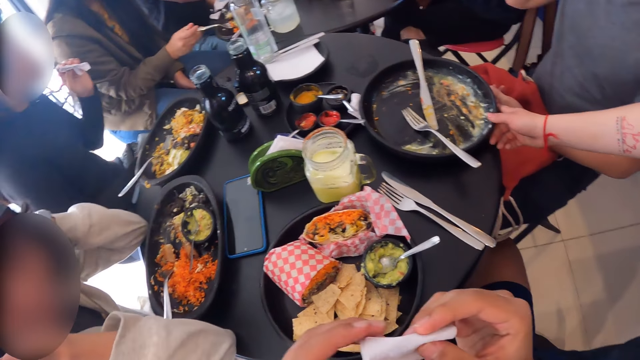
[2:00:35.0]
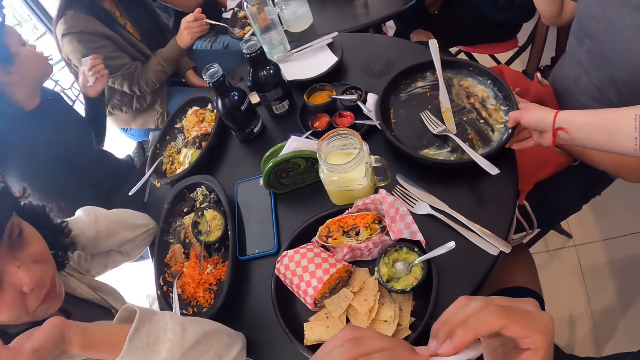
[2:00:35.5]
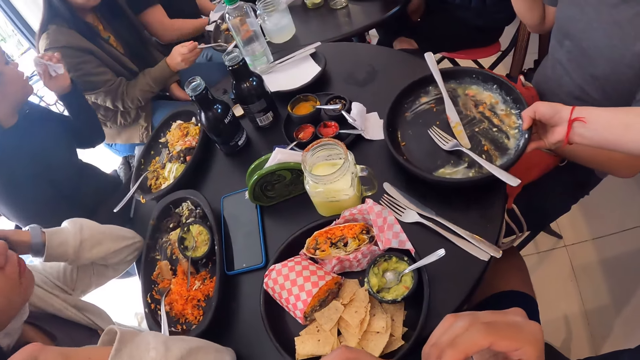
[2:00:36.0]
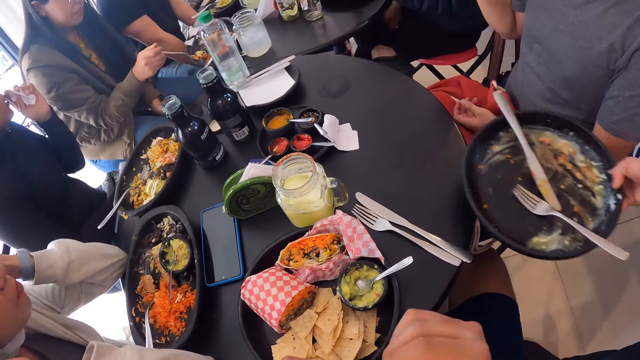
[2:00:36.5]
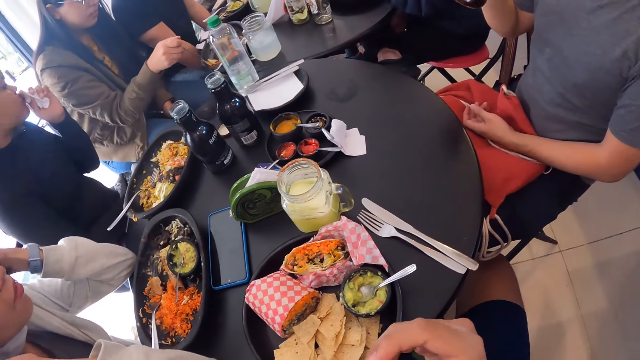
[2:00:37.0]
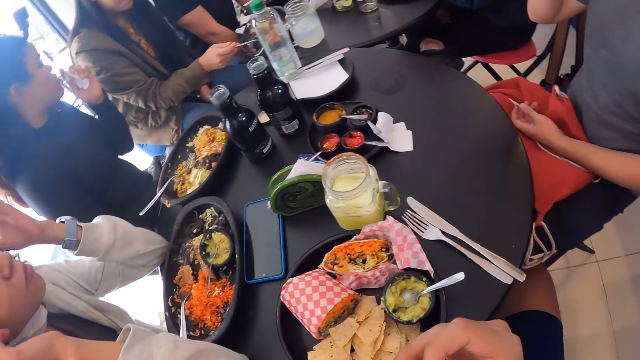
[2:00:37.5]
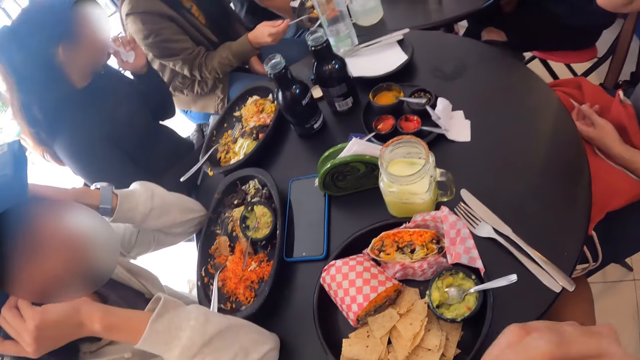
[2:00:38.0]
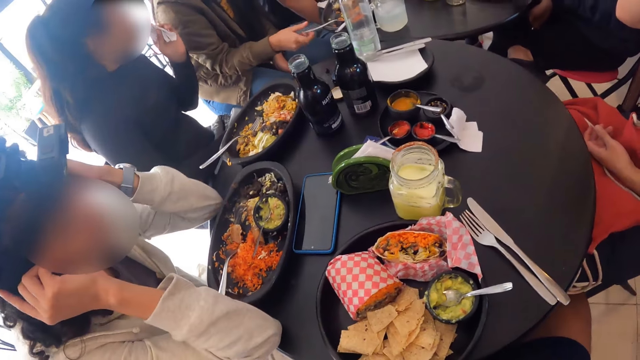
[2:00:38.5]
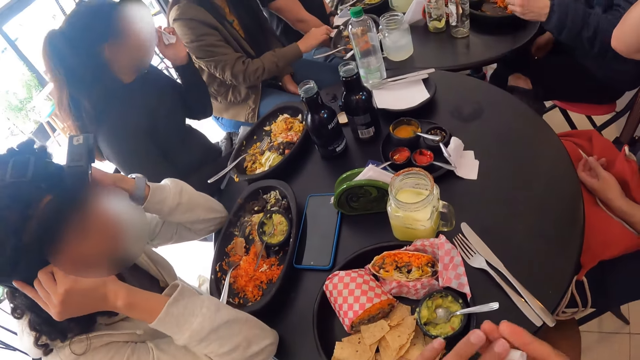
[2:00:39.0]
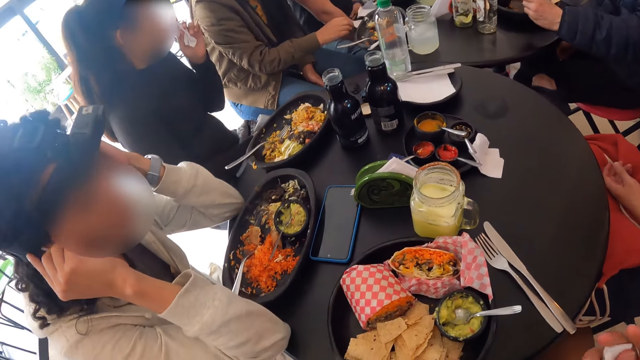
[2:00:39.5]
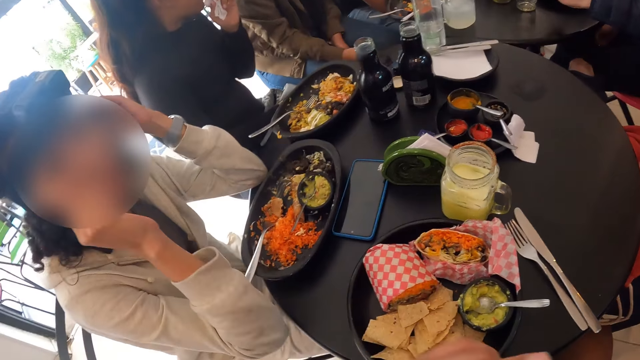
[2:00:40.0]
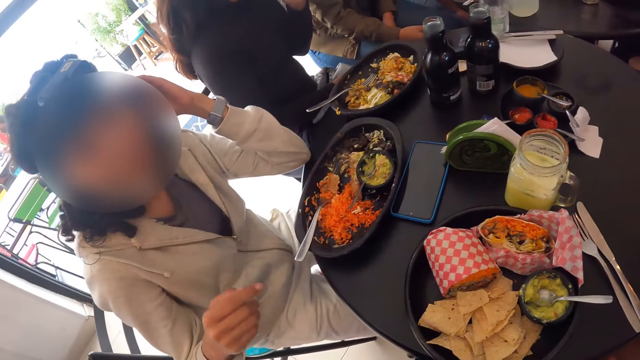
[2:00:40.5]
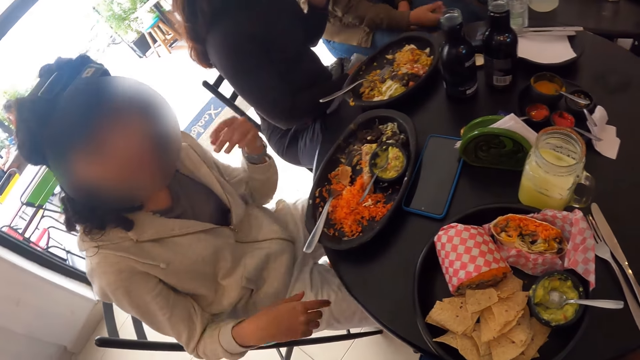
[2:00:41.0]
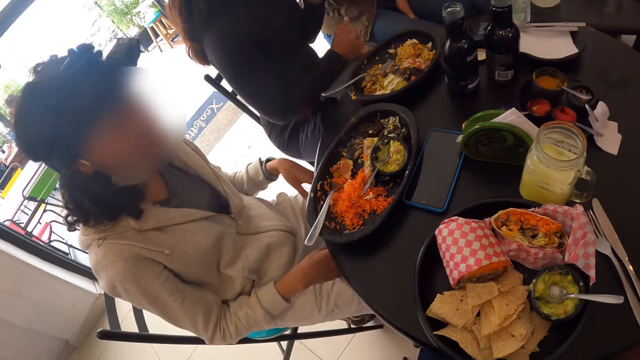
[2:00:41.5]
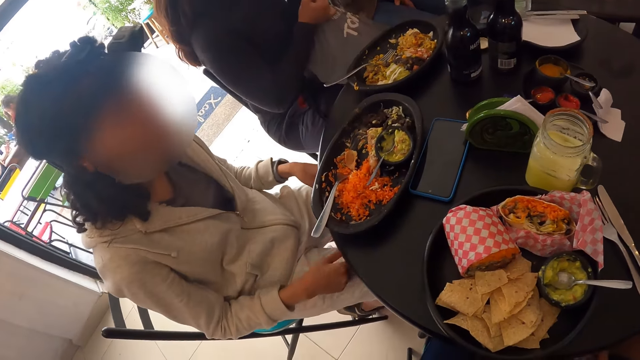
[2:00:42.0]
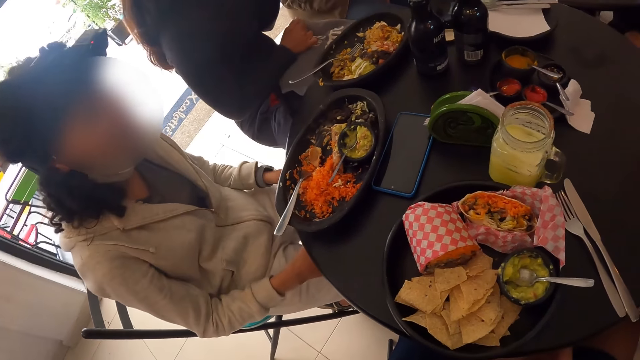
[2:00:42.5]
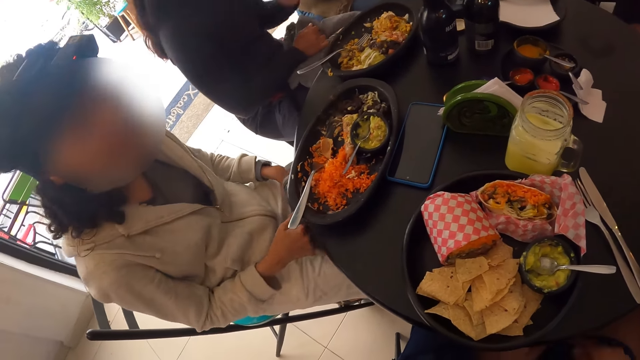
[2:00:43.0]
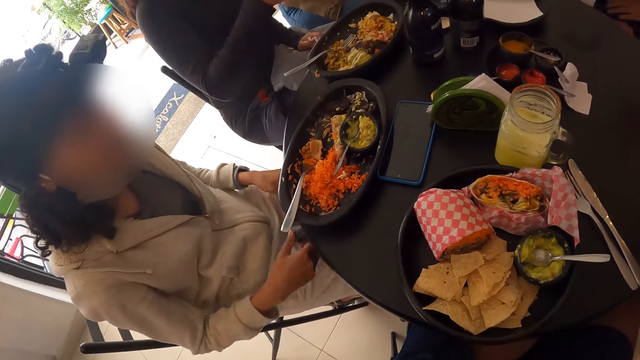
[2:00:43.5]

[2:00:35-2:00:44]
A woman picks the plate of food from the table with her right hand. The camera wearer looks around.

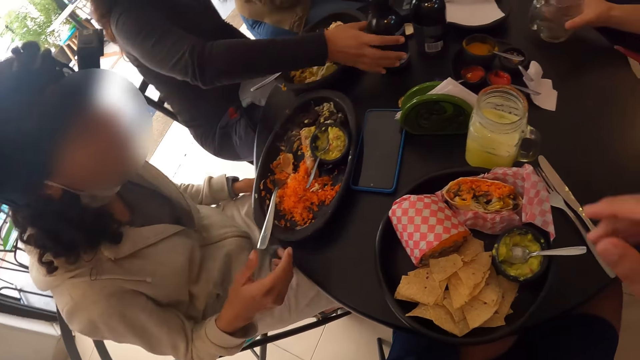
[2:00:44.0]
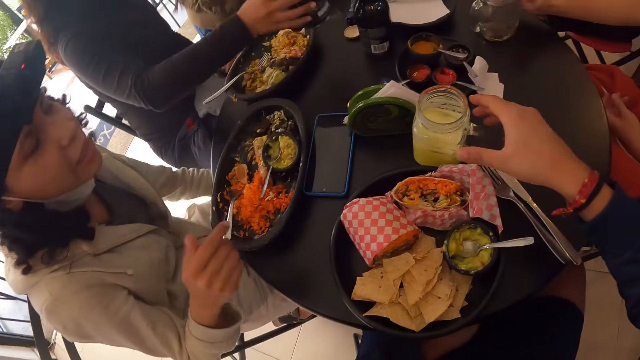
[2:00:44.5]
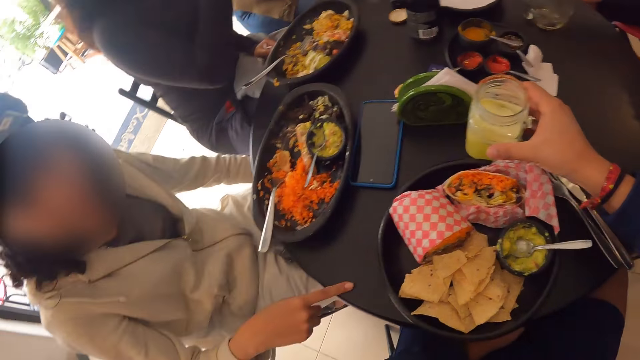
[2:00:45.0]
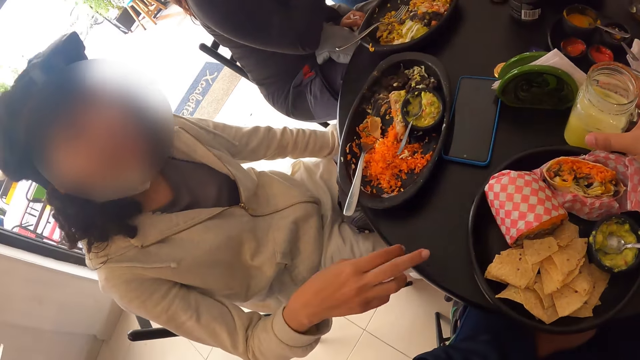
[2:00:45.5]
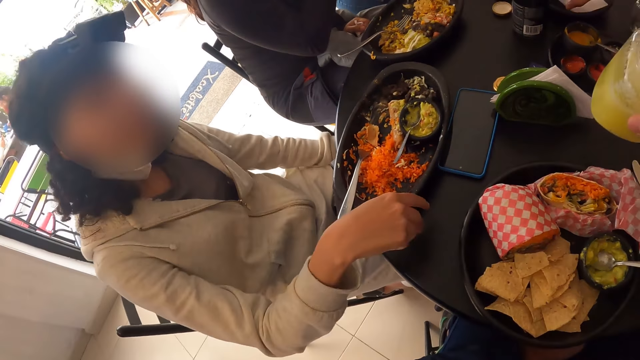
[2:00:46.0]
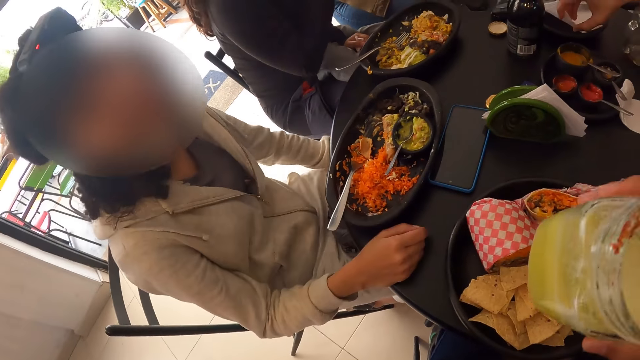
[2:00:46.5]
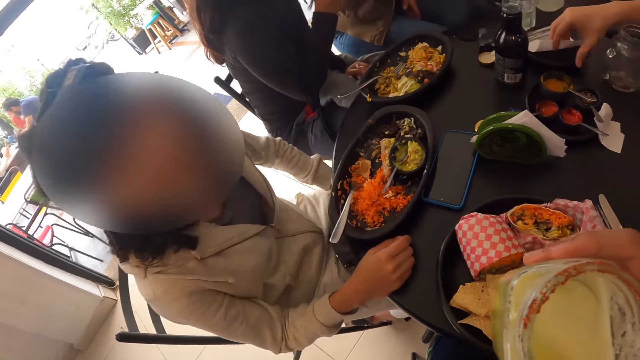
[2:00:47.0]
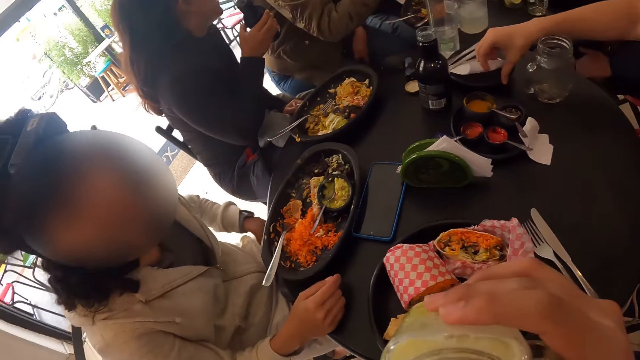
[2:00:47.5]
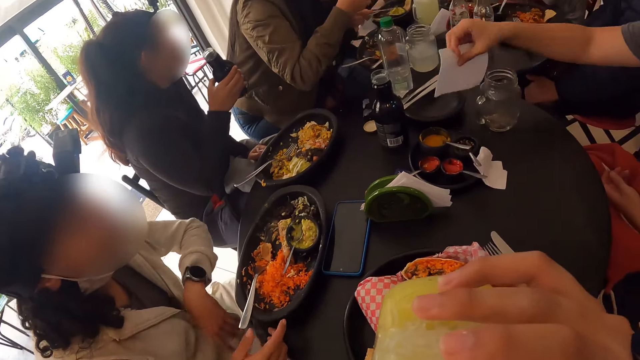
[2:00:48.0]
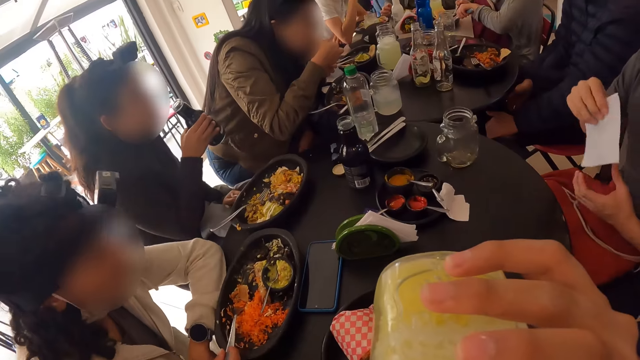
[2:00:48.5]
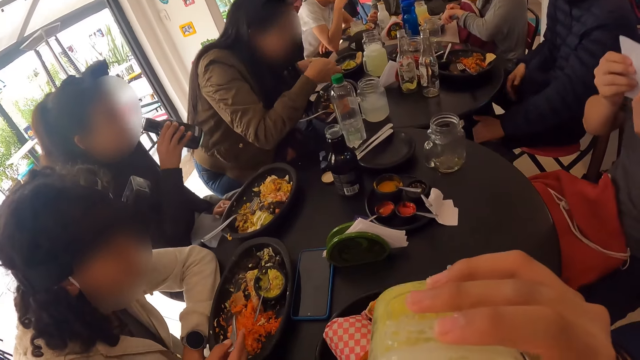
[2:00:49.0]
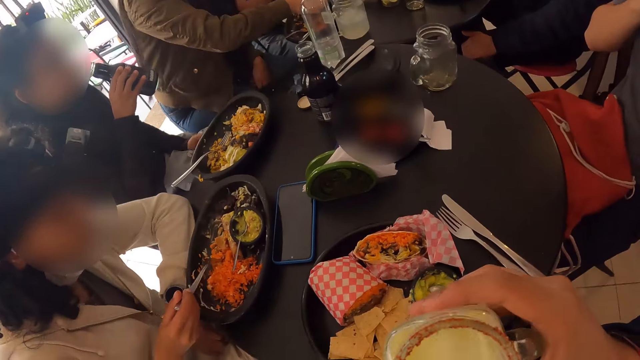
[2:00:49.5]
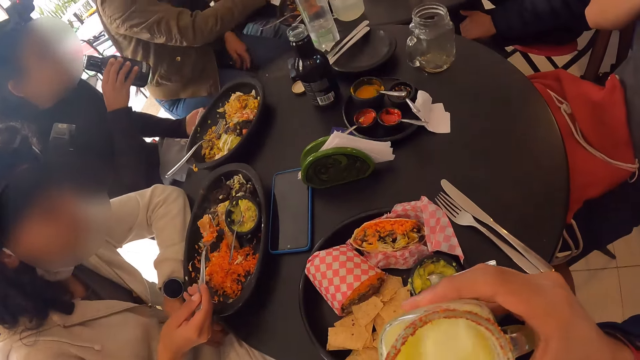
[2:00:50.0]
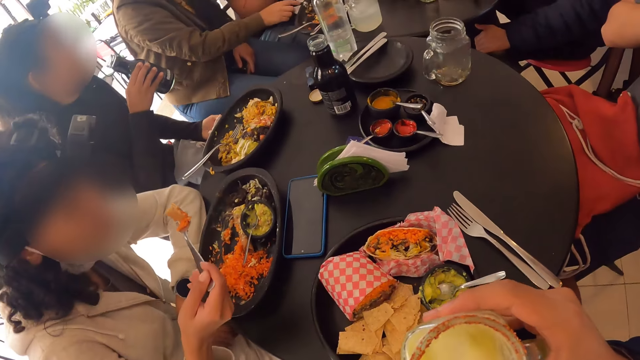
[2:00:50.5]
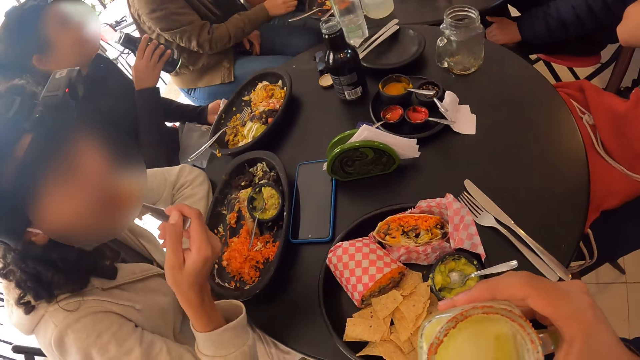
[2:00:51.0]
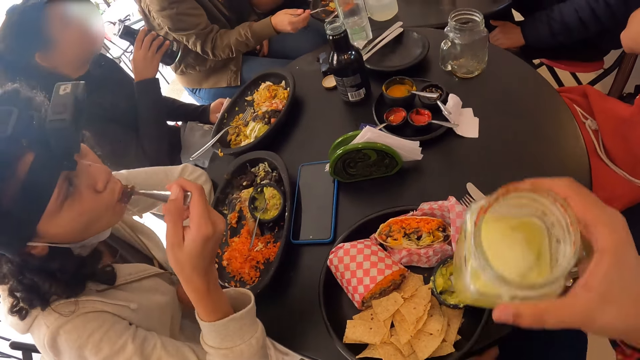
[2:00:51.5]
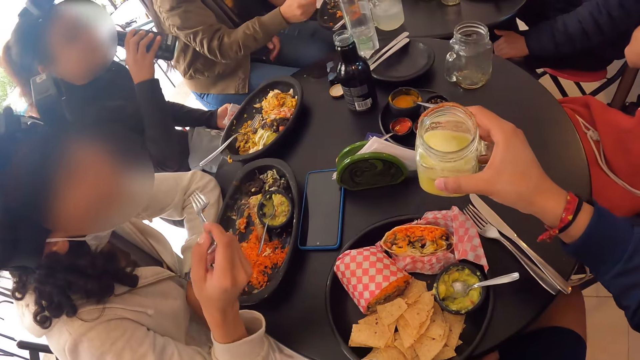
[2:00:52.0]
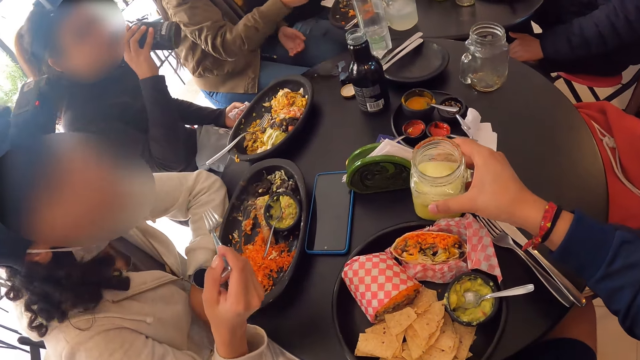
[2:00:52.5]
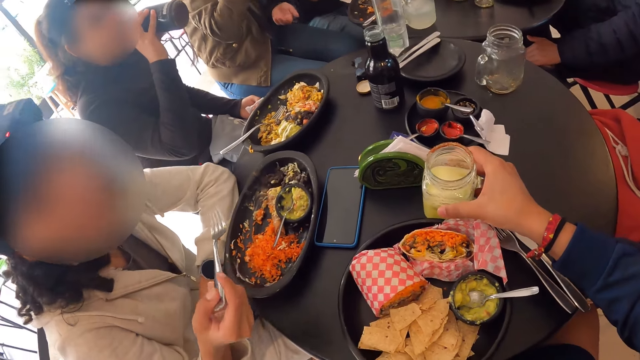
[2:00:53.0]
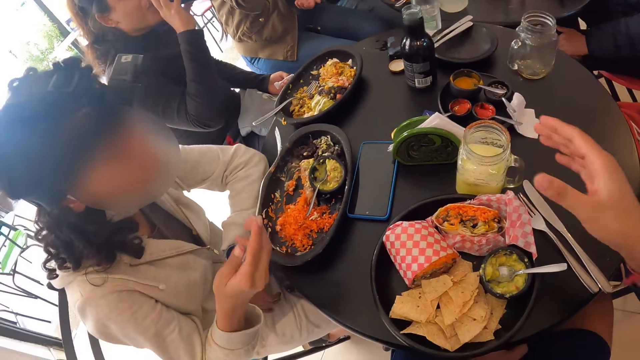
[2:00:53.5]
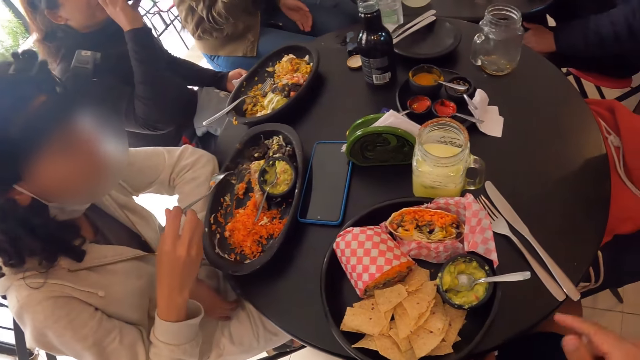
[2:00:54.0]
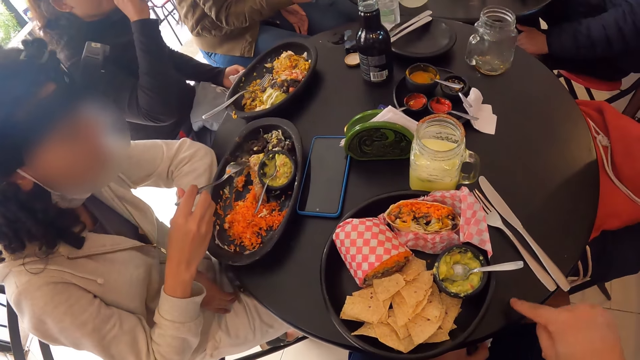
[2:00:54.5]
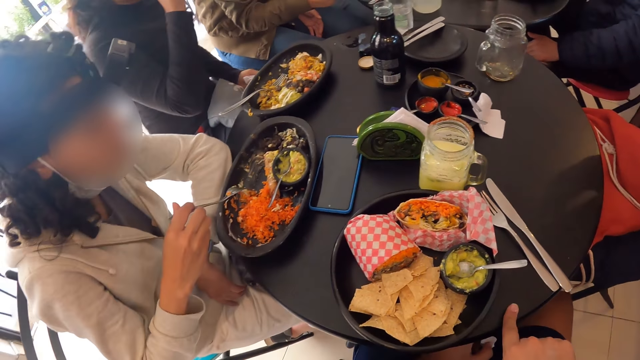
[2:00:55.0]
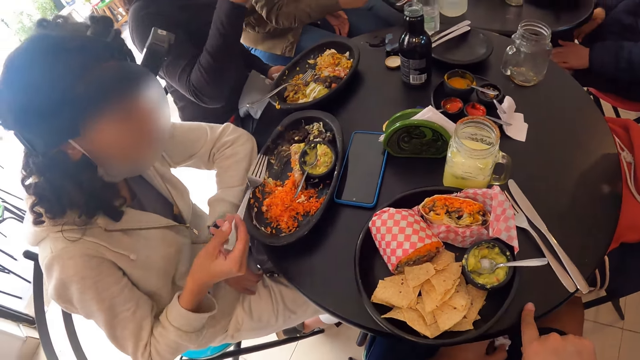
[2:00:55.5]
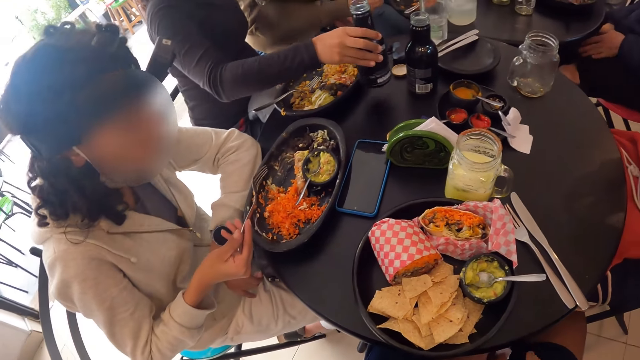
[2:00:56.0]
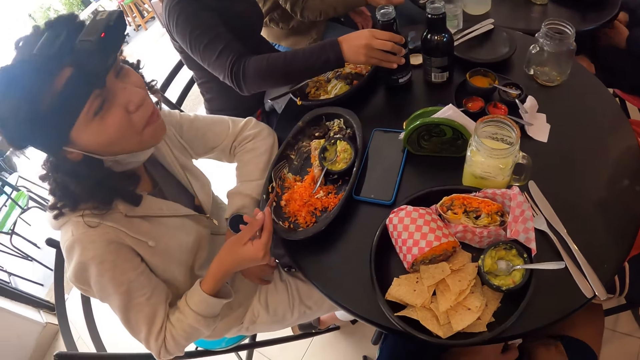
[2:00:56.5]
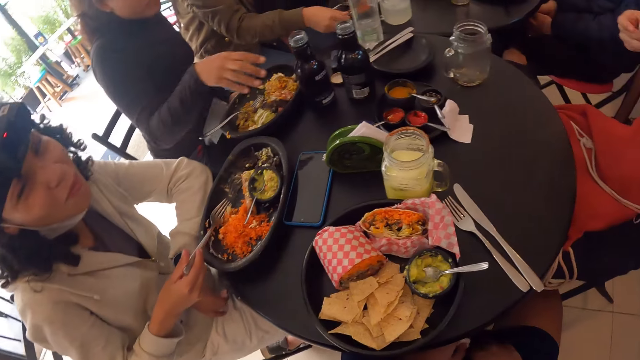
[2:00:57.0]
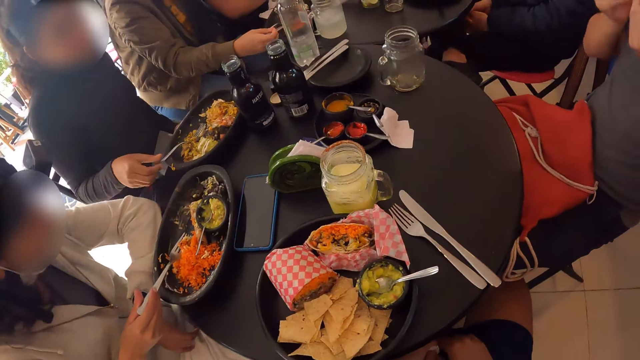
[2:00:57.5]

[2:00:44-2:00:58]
The man drops the cup of juice on the table with his right hand. The woman picks the bottle from the table with her right hand. The camera wearer picks the cup of juice from the table with his right hand. He drinks from the cup of juice in his right hand. The man picks a serviette from the table with his right hand. Another woman holds the fork in the plate of food with her right hand. The other woman takes Chinese rice from the plate of food with the fork in her right hand. The camera wearer shakes the cup. The other woman puts the Chinese rice into her mouth with the fork in her right hand. The camera wearer drops the cup of juice on the table with his right hand. The first woman drinks from the bottle in her right hand. The camera wearer looks around. The other woman takes Chinese rice from the plate of food with the fork in her right hand. The first woman drops the bottle on the table with her right hand. The first woman picks the fork from the plate on the table with her right hand.
